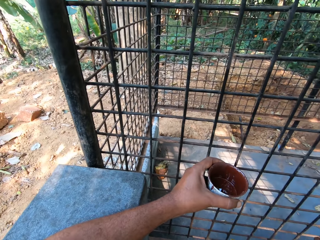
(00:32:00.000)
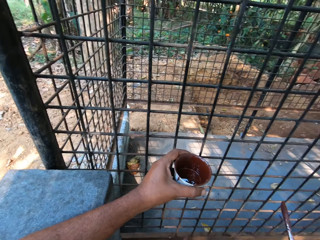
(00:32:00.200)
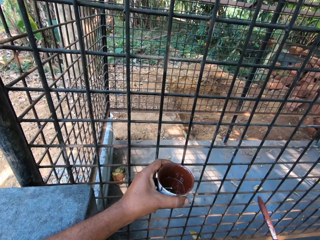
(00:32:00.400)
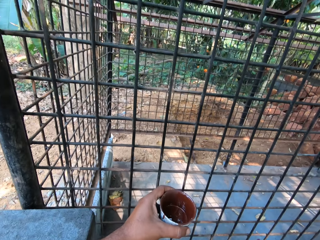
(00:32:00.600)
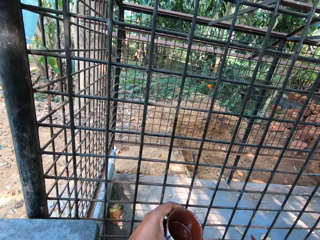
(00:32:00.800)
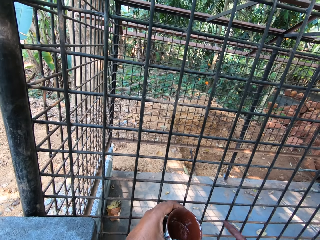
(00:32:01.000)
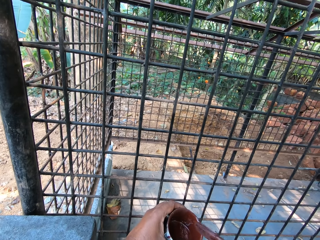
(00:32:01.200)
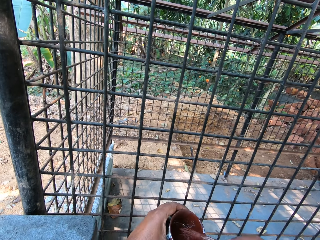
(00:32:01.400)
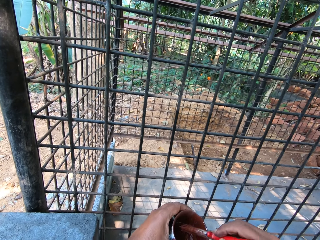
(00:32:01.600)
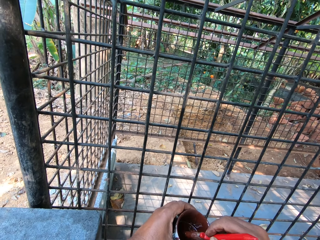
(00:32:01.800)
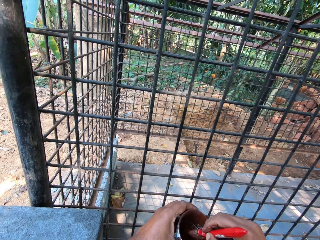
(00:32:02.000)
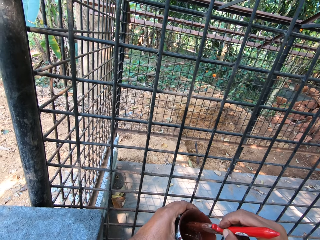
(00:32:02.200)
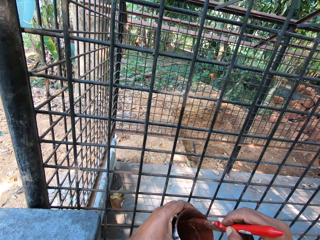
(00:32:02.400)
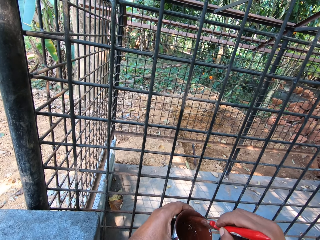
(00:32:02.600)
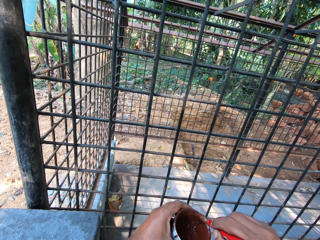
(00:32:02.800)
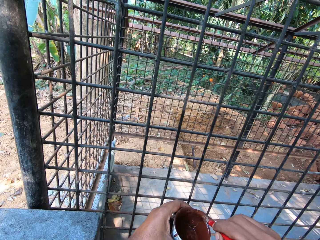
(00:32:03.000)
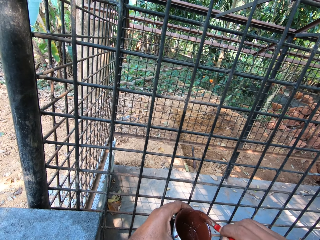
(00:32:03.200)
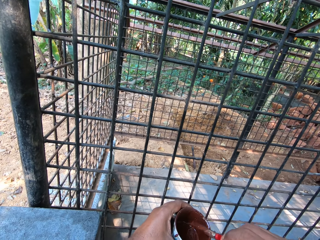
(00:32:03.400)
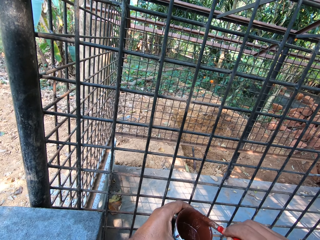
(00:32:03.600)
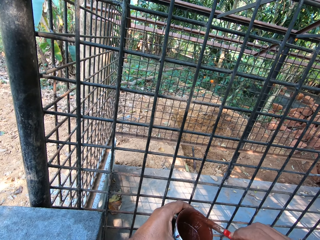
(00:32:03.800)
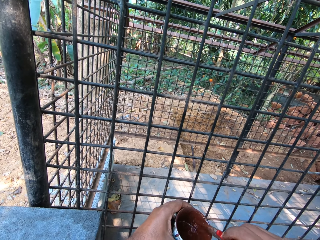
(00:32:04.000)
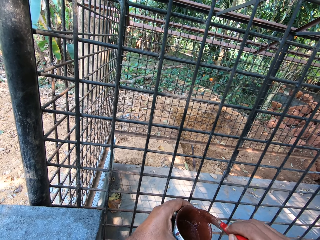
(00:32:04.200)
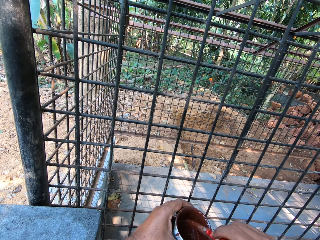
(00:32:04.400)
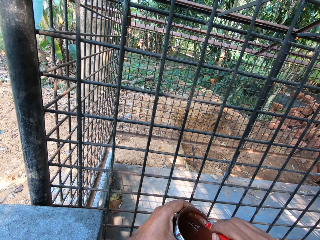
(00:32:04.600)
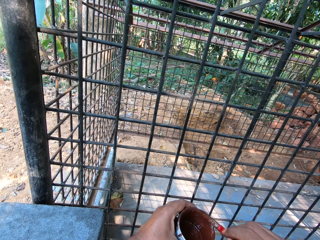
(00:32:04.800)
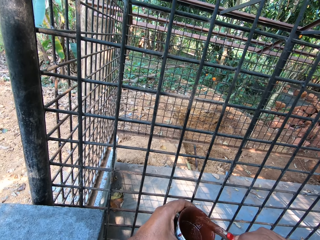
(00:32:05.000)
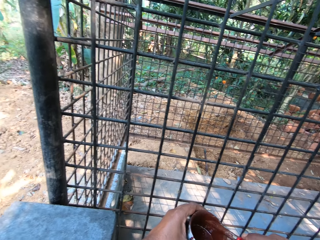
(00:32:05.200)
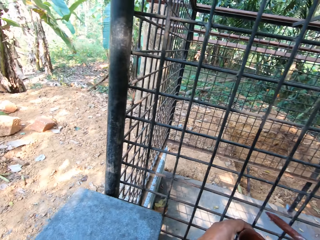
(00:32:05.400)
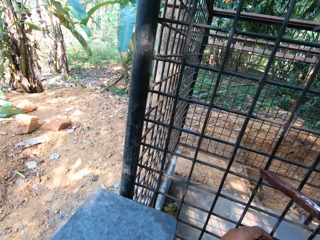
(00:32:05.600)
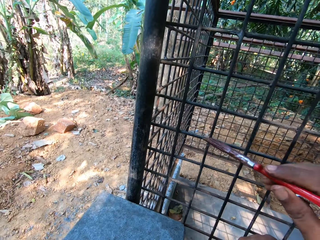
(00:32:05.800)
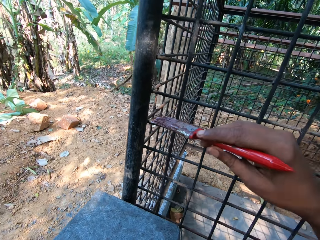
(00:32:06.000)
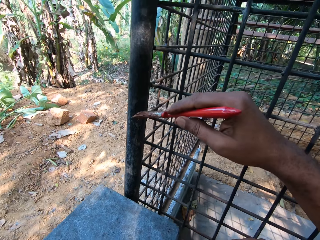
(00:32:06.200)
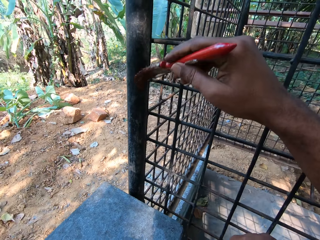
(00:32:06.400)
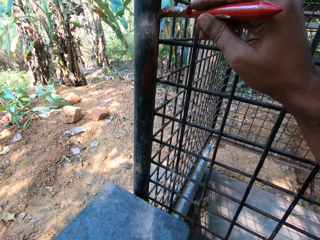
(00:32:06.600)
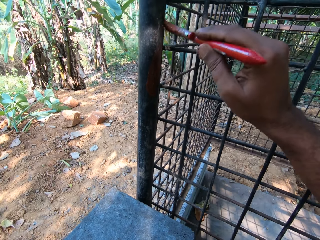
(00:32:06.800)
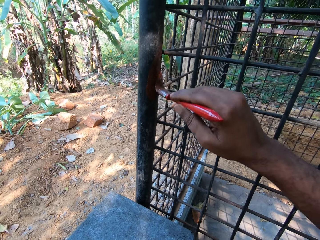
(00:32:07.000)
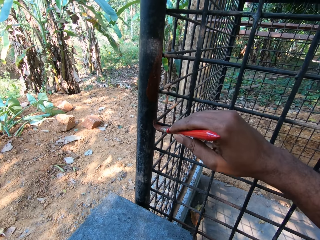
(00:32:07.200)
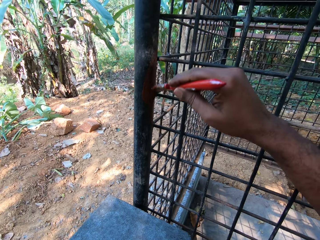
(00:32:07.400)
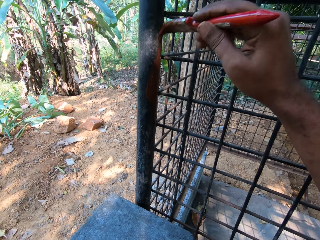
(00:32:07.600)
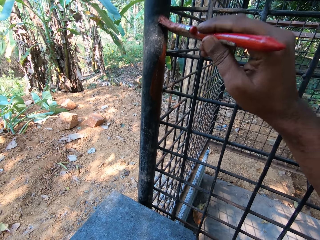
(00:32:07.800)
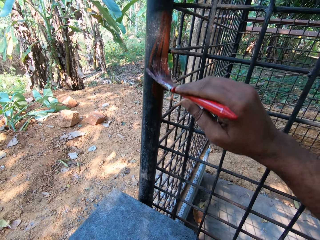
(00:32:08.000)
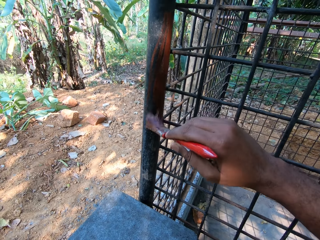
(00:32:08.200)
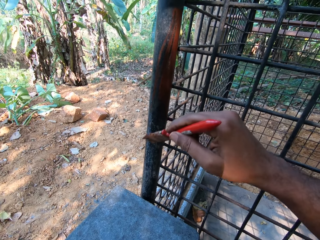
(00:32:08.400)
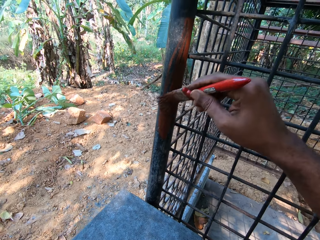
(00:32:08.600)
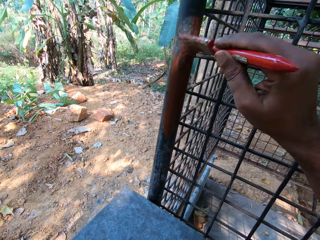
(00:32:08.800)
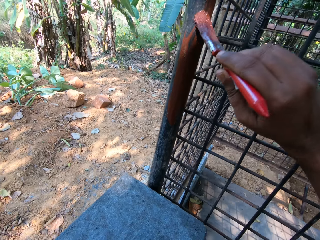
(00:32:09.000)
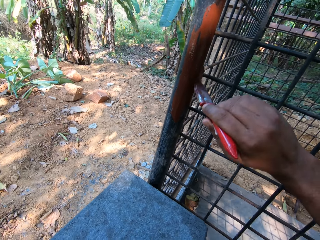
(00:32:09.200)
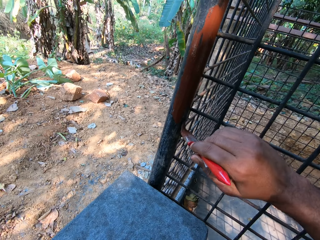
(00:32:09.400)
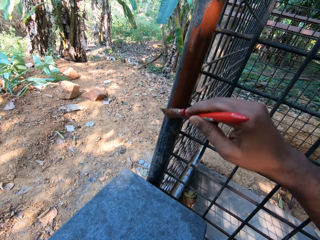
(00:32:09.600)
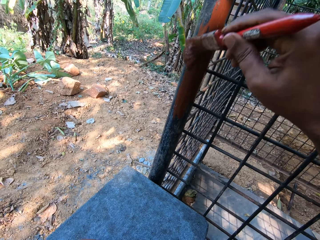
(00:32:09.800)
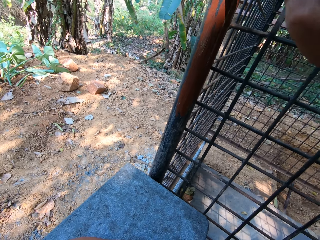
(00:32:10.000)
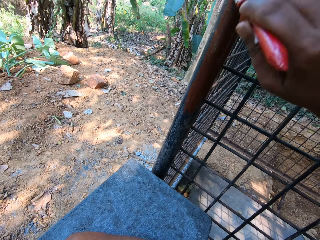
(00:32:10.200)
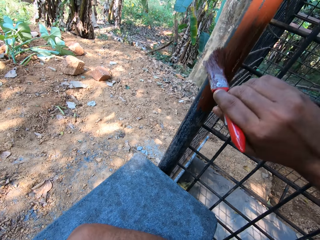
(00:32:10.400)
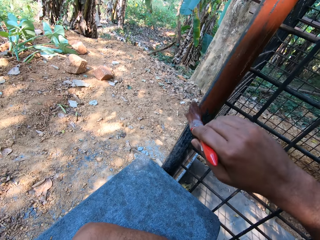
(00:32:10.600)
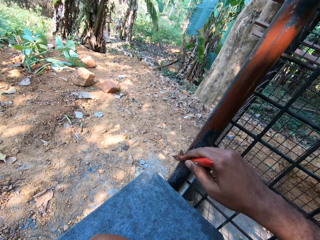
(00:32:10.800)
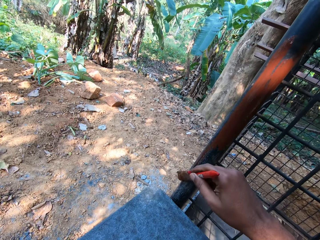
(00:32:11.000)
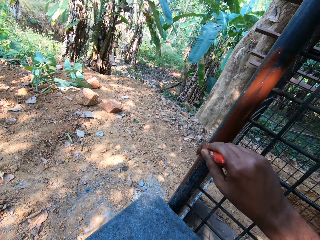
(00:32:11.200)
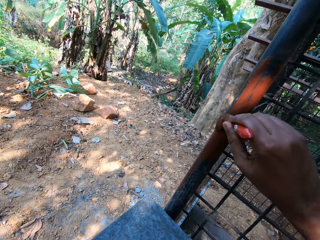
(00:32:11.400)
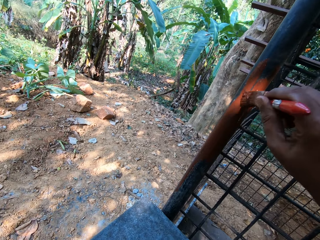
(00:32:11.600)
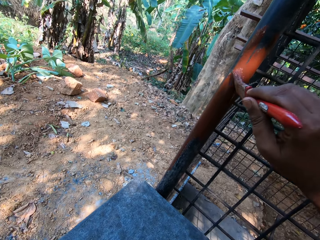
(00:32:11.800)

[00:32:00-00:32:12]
The camera wearer dips the paintbrush in his right hand in the cup of paint in his left hand. He scrapes the paintbrush in his right hand on the edge of the paint cup in his left hand. He paints the cage with the paint on the paintbrush in his right hand.

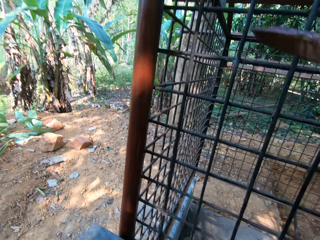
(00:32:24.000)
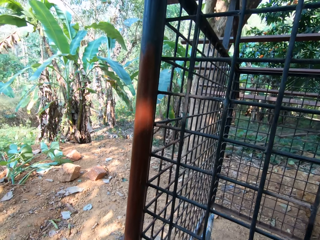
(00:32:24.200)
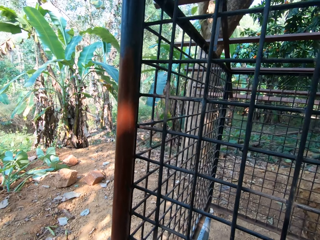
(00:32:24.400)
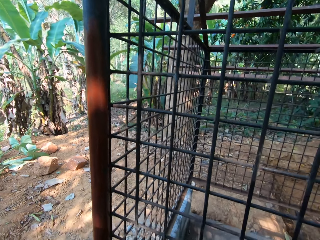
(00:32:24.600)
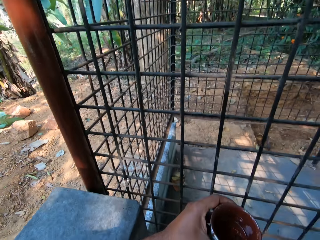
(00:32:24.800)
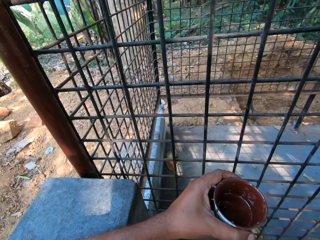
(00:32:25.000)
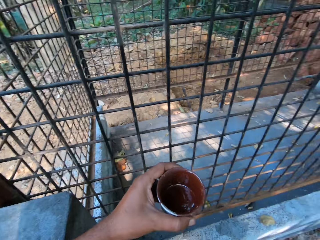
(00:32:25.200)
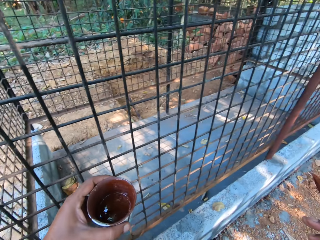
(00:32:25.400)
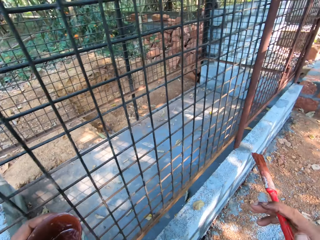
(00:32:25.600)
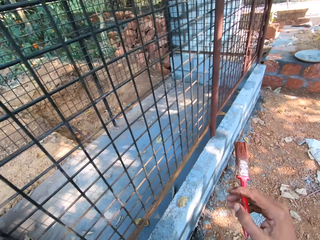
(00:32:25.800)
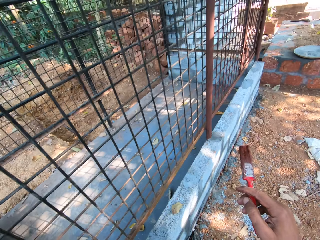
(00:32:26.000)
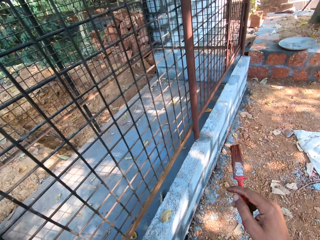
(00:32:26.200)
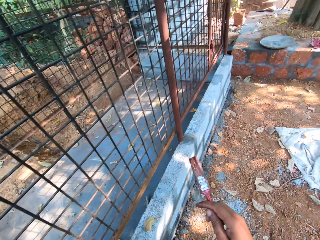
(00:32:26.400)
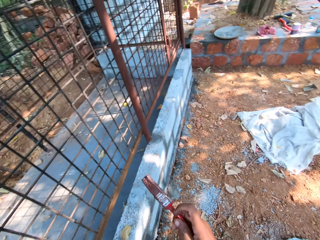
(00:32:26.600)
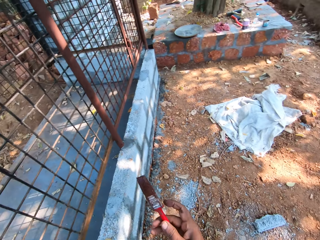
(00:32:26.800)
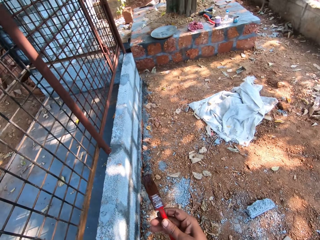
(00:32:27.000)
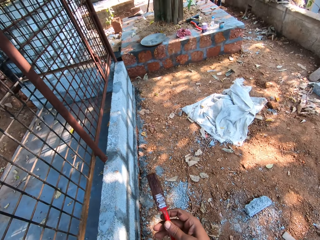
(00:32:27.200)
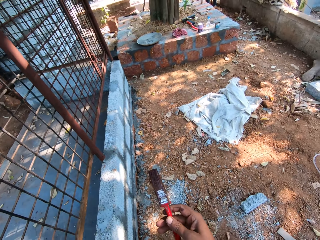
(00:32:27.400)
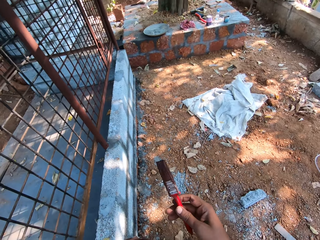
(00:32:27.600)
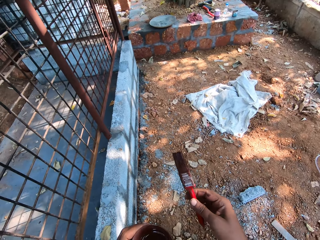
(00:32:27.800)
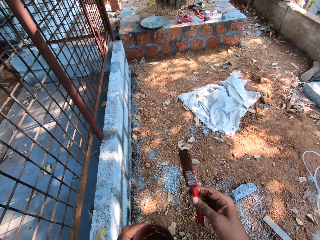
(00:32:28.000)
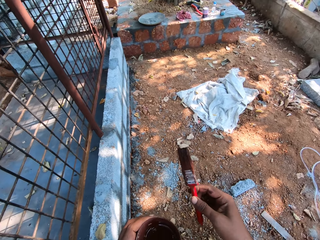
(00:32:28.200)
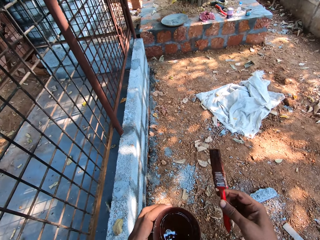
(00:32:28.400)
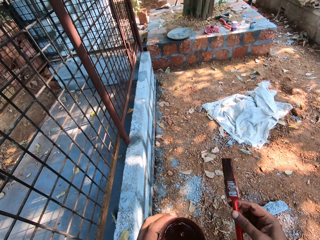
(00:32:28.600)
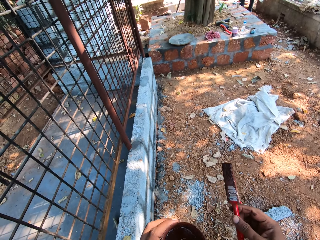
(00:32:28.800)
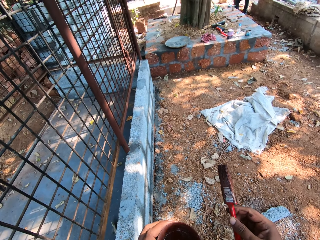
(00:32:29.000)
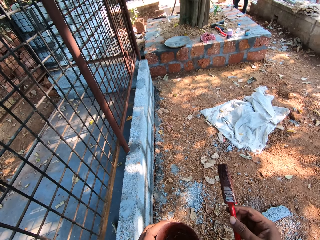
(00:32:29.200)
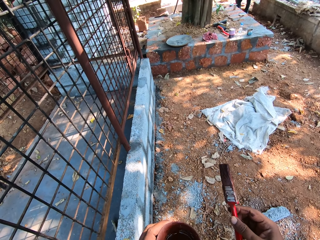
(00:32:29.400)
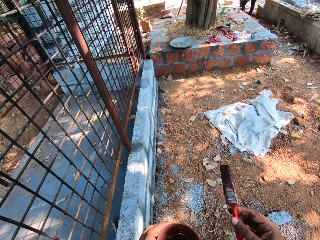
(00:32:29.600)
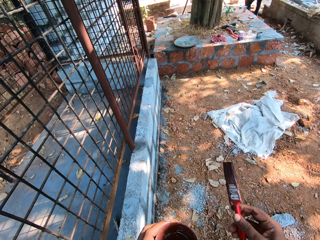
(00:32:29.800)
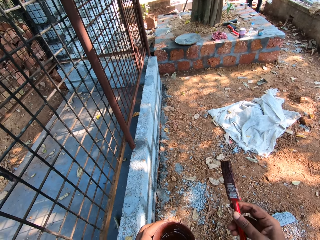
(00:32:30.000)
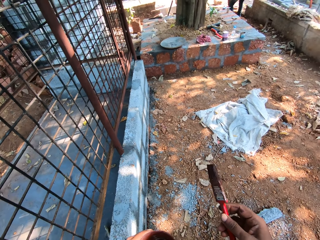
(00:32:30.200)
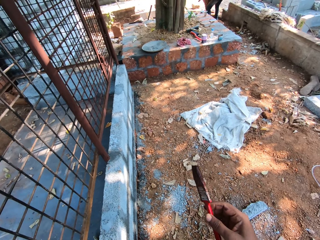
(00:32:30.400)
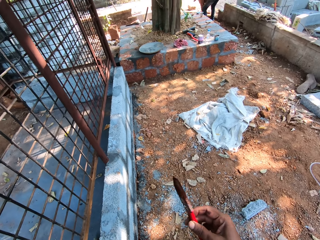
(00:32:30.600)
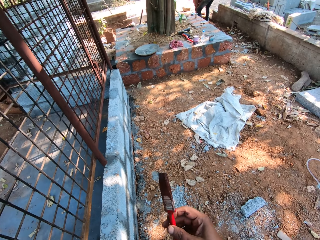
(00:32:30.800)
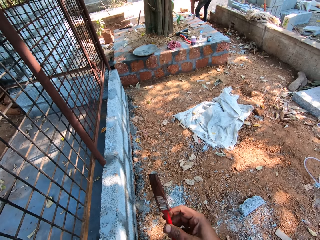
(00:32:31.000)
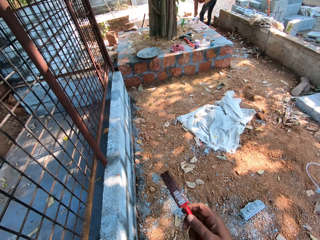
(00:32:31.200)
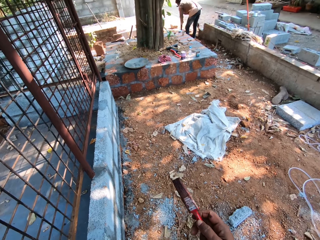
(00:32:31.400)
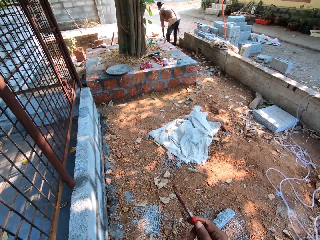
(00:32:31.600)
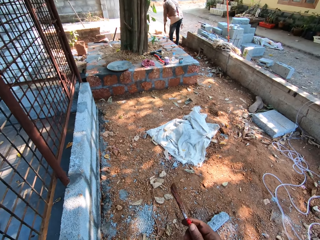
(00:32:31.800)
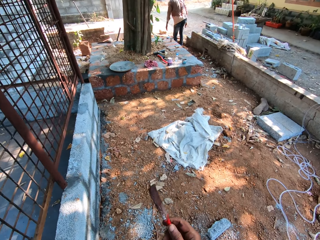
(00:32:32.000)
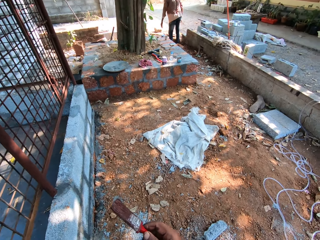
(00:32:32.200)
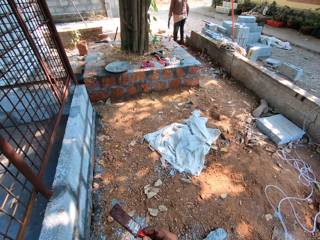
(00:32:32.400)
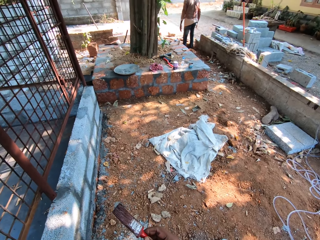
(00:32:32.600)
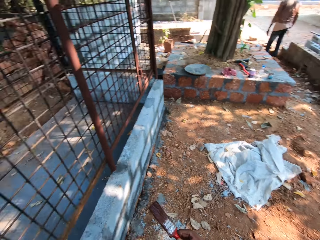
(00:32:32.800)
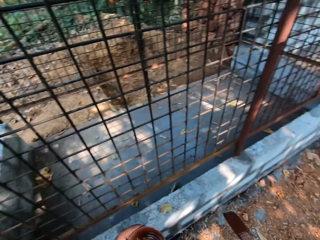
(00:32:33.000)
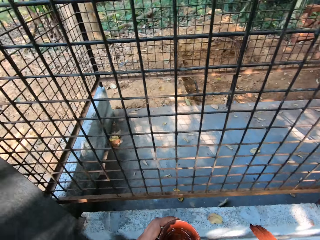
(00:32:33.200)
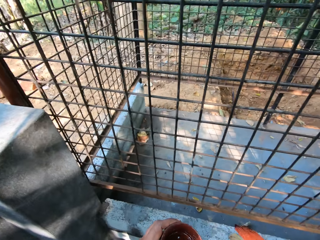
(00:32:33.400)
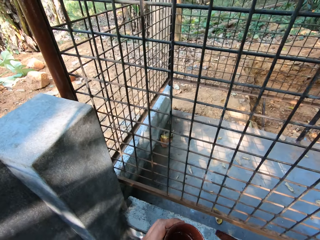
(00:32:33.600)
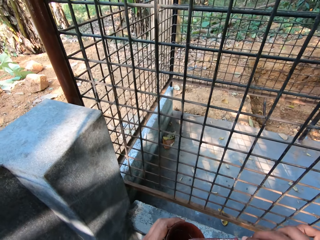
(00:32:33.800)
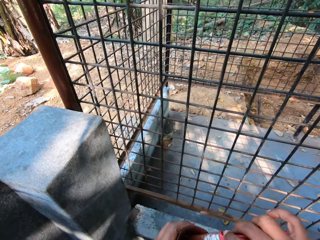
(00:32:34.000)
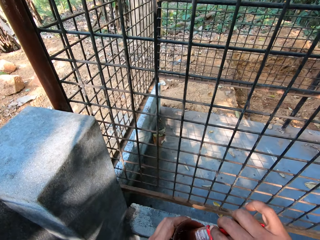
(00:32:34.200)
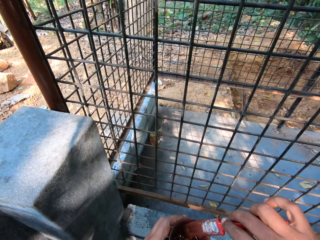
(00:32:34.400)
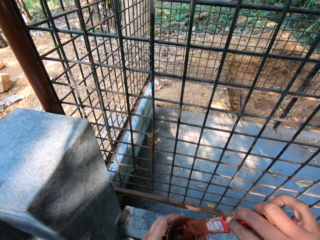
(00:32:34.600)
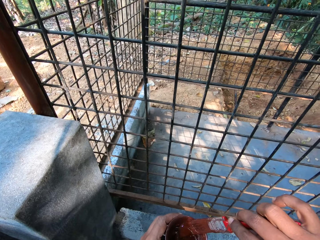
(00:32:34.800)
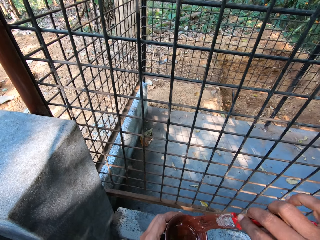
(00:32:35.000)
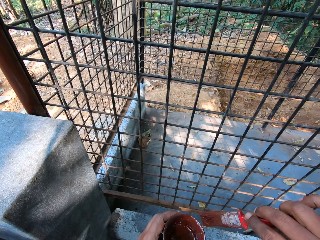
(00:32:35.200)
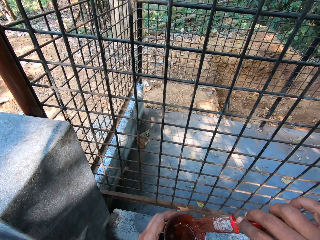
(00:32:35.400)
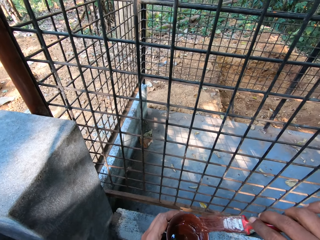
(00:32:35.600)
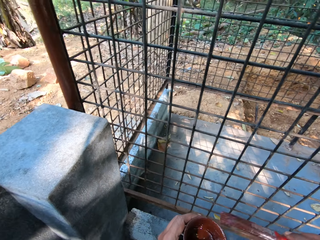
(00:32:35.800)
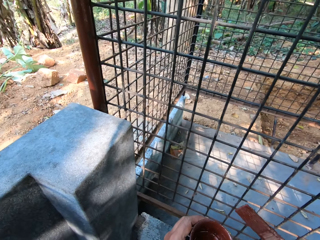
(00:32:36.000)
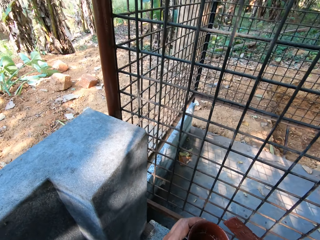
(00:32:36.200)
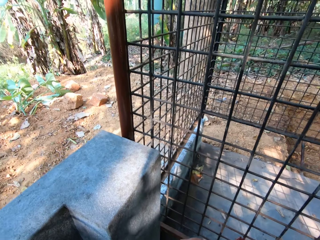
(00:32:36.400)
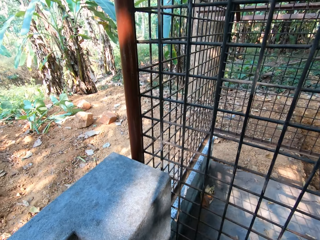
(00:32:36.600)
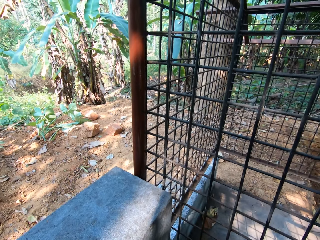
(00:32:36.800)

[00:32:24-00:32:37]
The camera wearer looks around the wire mesh fence. He dips the paintbrush in his right hand in the cup of paint in his left hand. He scrapes the paintbrush in his right hand on the edge of the paint cup in his left hand.
